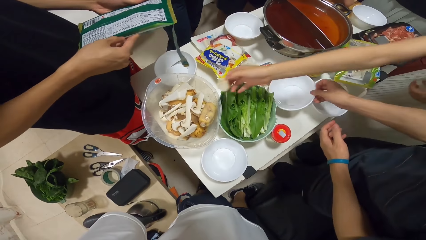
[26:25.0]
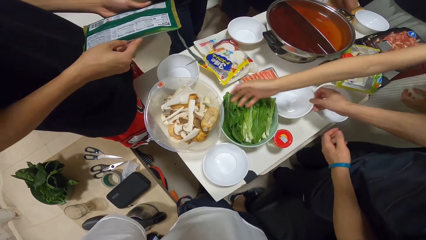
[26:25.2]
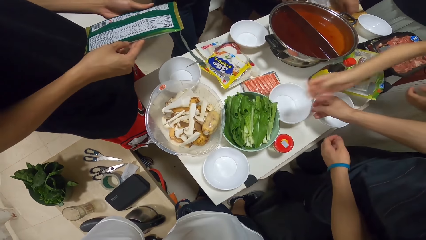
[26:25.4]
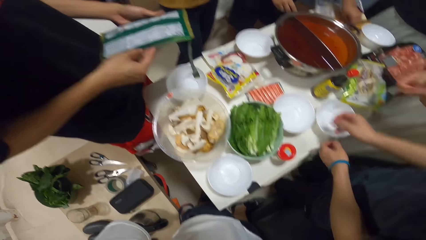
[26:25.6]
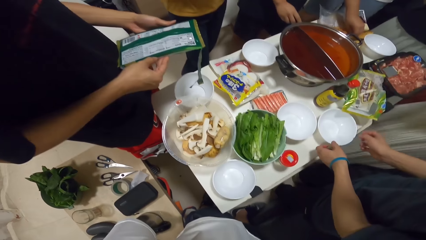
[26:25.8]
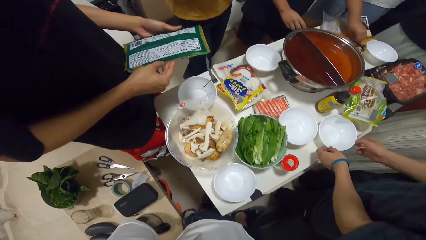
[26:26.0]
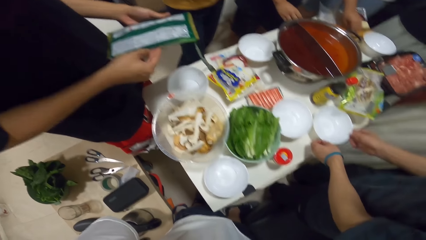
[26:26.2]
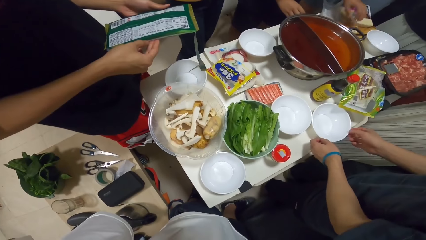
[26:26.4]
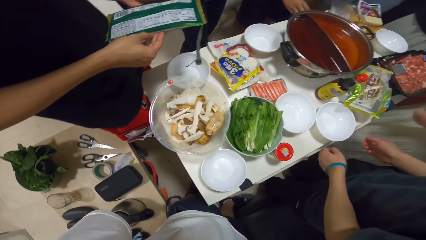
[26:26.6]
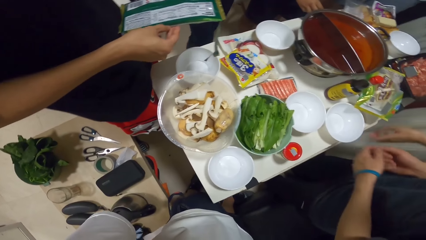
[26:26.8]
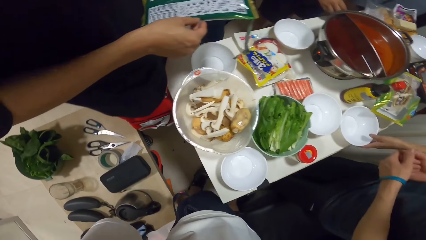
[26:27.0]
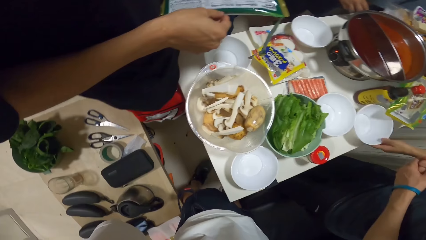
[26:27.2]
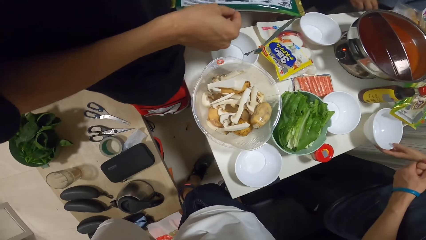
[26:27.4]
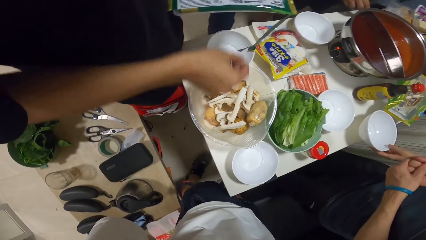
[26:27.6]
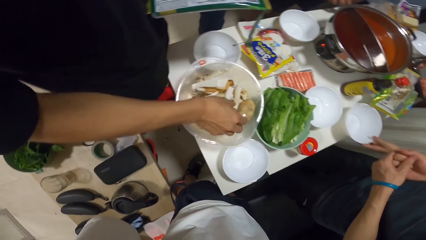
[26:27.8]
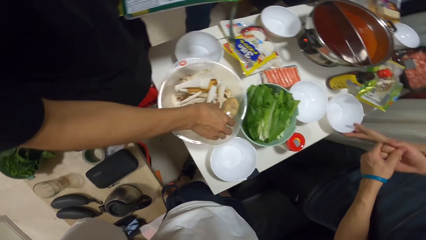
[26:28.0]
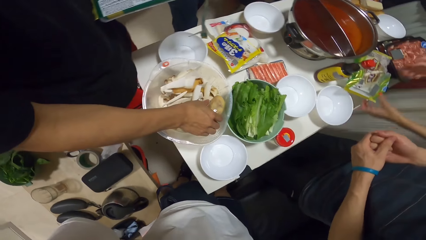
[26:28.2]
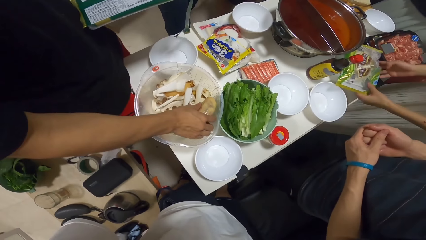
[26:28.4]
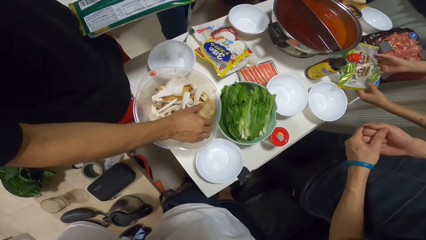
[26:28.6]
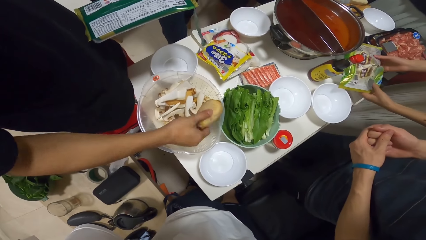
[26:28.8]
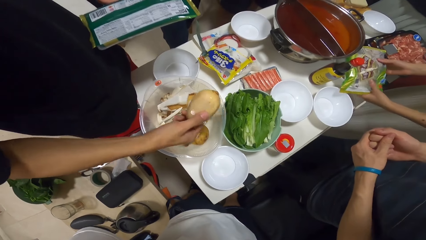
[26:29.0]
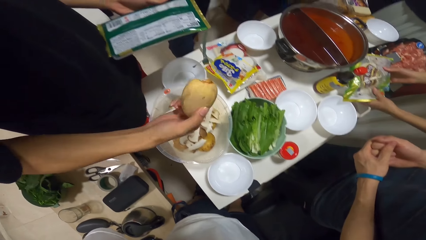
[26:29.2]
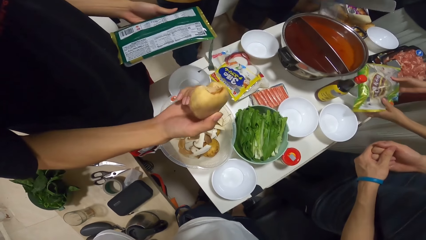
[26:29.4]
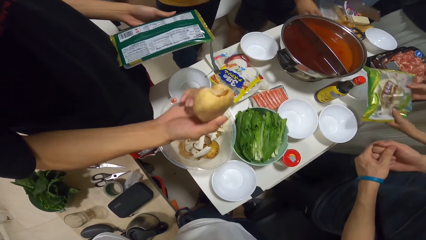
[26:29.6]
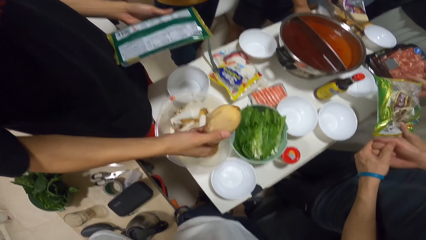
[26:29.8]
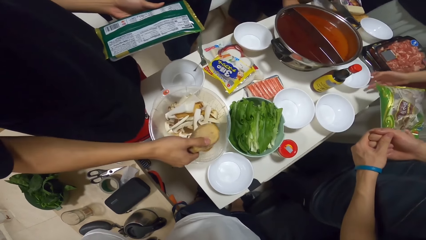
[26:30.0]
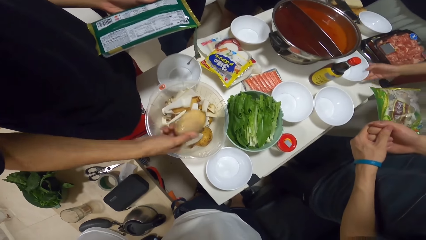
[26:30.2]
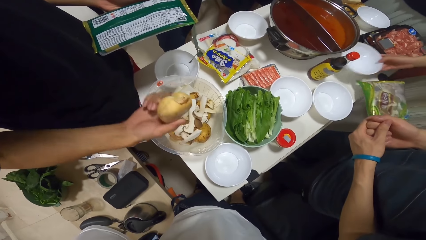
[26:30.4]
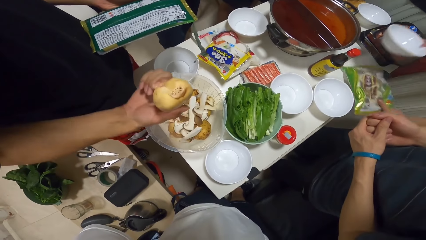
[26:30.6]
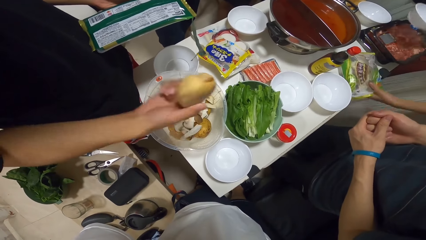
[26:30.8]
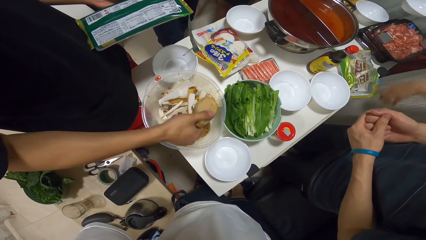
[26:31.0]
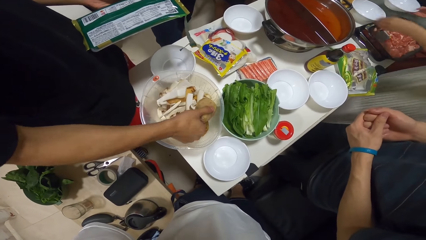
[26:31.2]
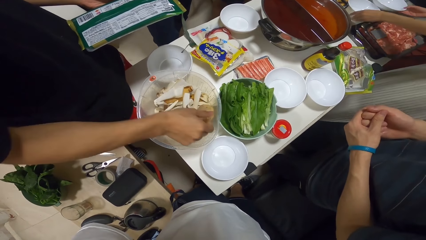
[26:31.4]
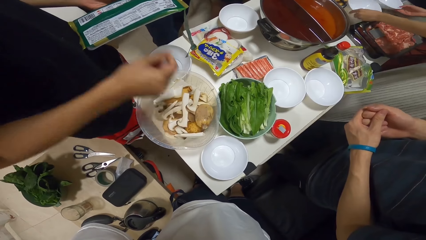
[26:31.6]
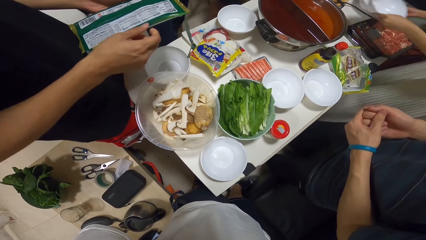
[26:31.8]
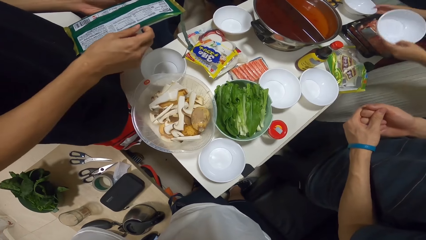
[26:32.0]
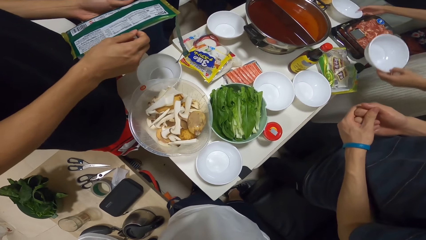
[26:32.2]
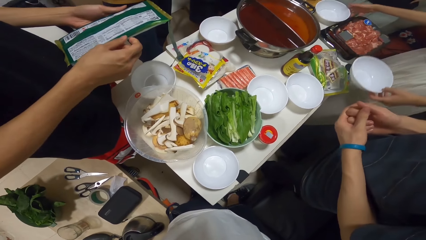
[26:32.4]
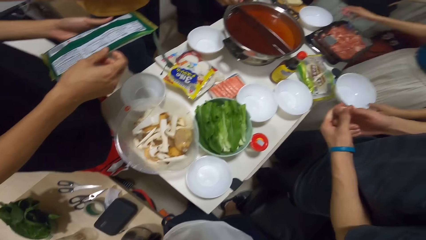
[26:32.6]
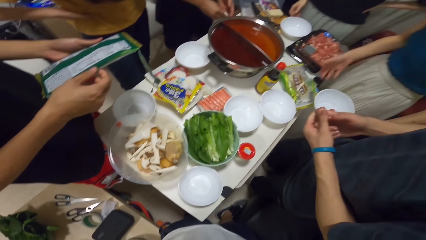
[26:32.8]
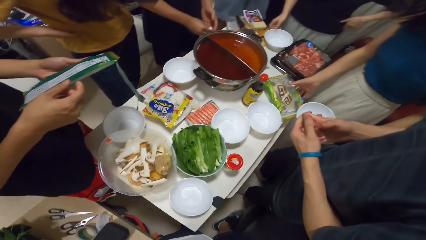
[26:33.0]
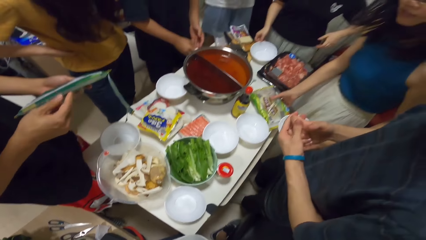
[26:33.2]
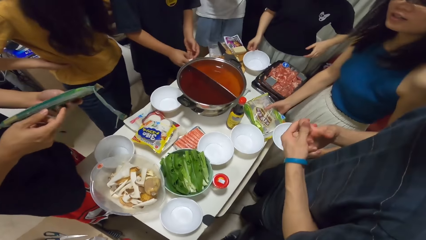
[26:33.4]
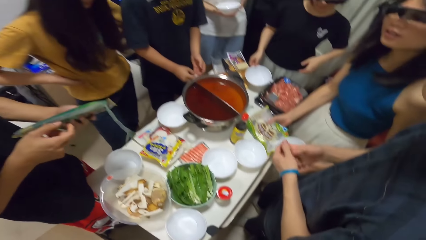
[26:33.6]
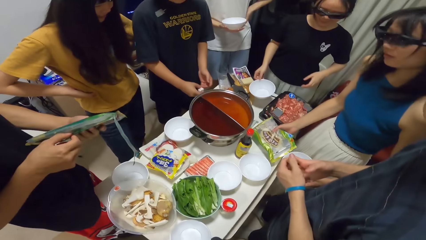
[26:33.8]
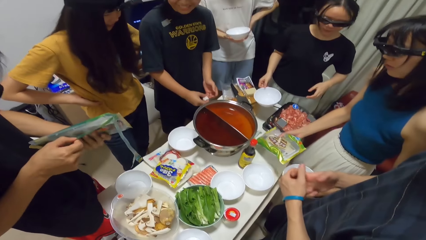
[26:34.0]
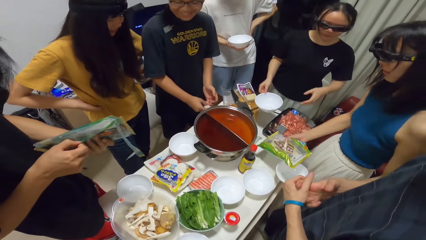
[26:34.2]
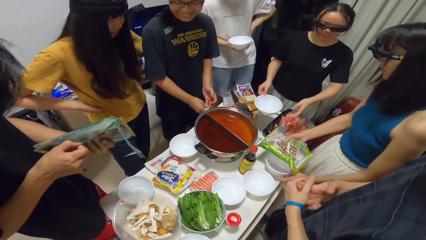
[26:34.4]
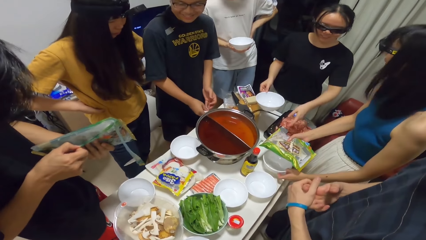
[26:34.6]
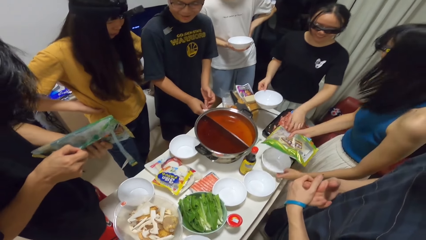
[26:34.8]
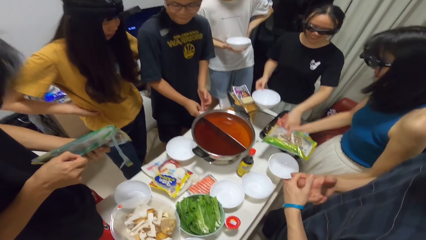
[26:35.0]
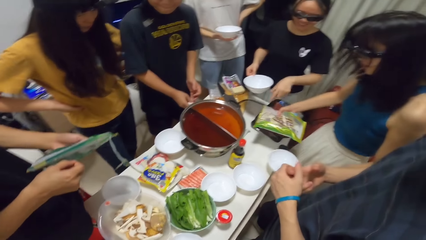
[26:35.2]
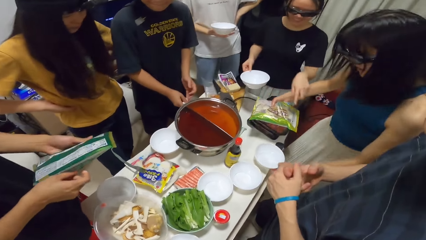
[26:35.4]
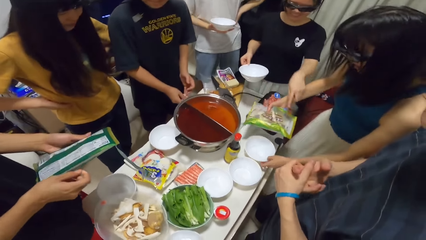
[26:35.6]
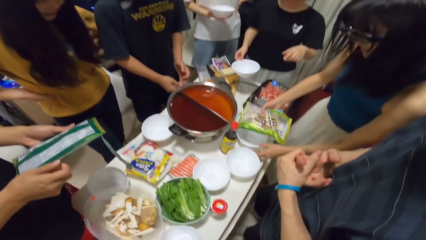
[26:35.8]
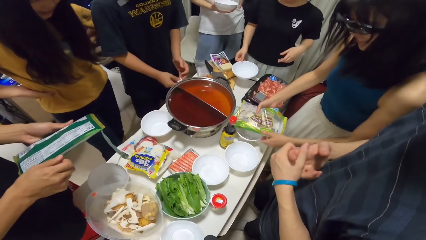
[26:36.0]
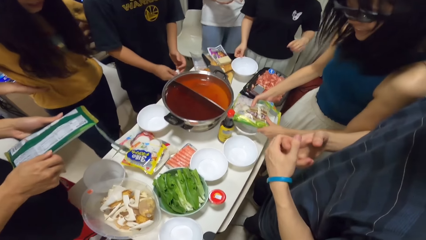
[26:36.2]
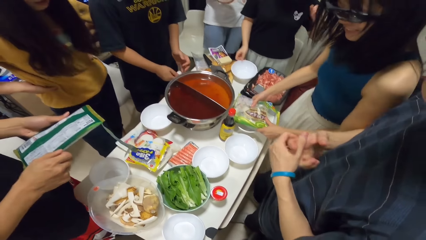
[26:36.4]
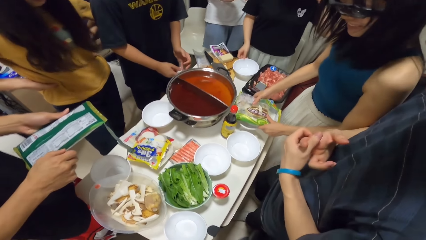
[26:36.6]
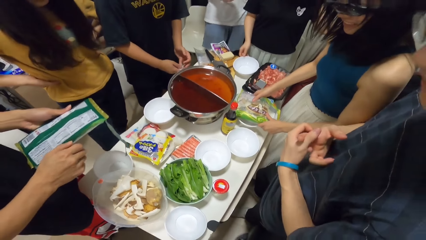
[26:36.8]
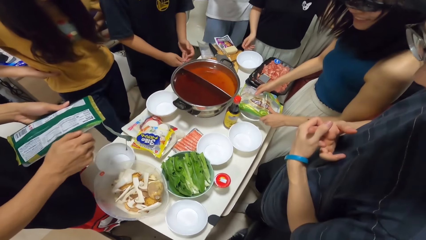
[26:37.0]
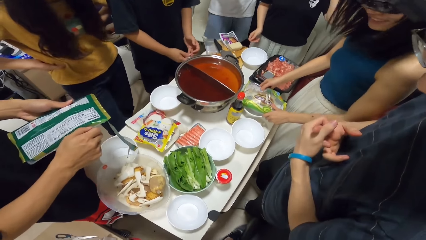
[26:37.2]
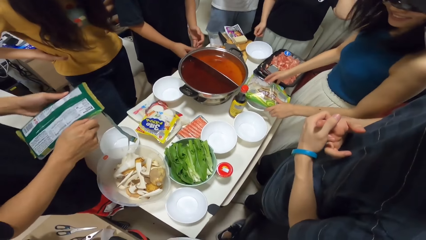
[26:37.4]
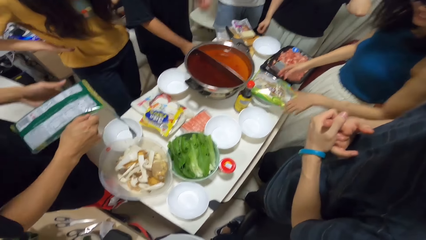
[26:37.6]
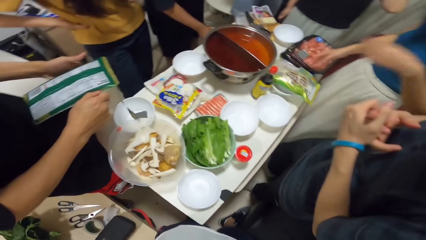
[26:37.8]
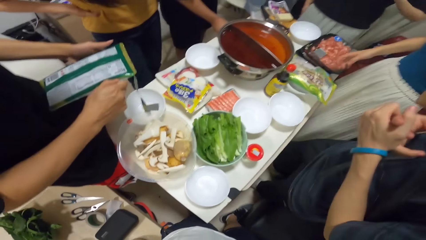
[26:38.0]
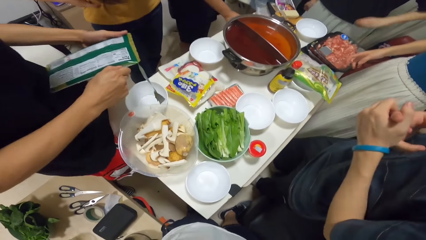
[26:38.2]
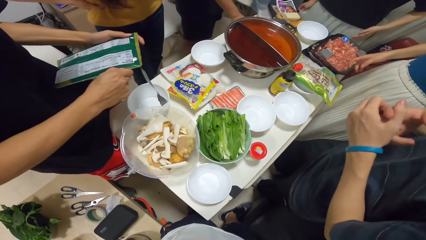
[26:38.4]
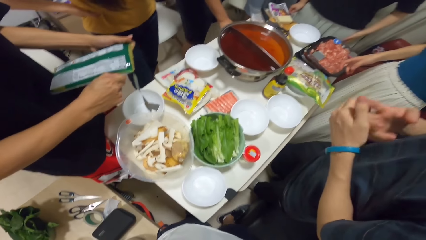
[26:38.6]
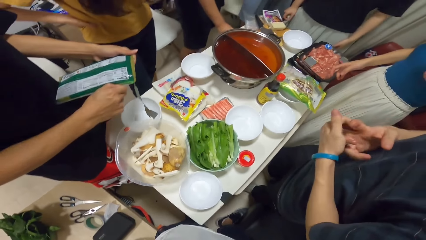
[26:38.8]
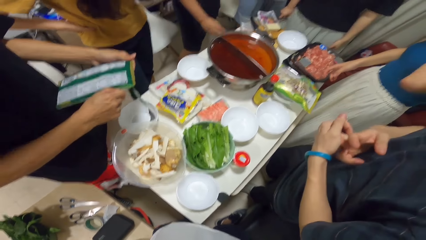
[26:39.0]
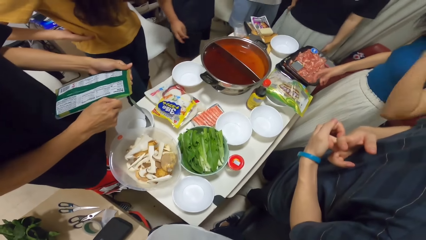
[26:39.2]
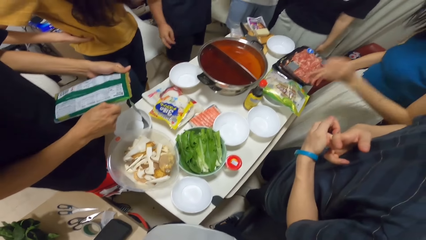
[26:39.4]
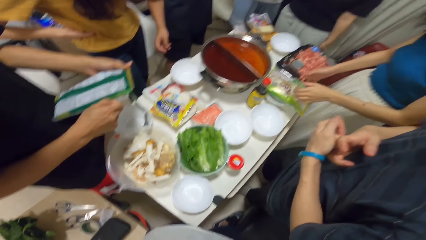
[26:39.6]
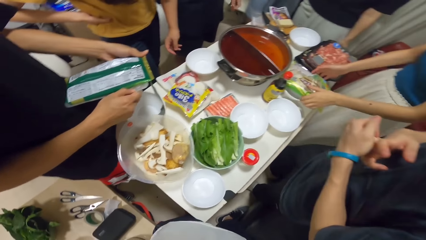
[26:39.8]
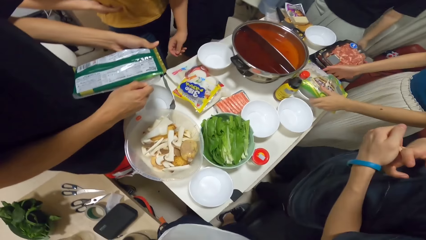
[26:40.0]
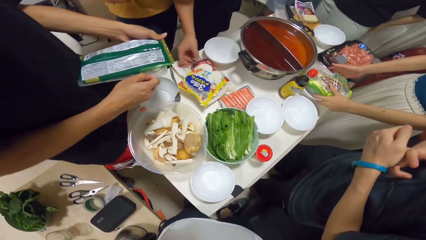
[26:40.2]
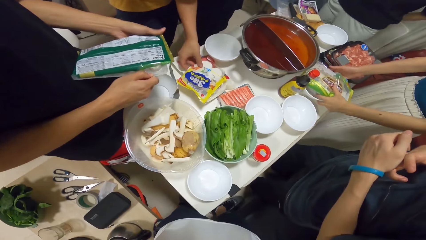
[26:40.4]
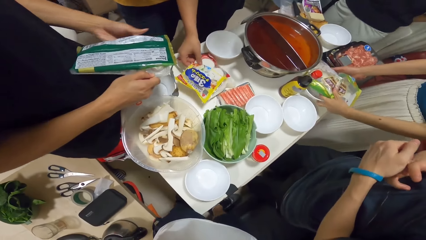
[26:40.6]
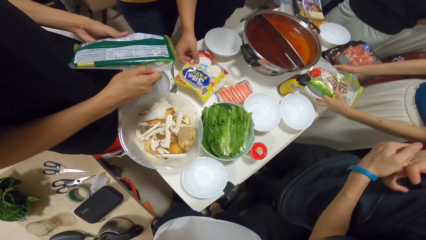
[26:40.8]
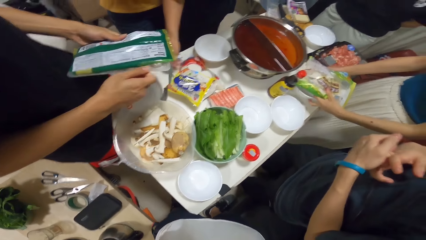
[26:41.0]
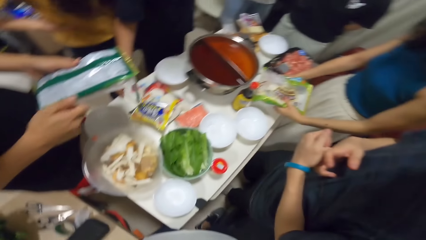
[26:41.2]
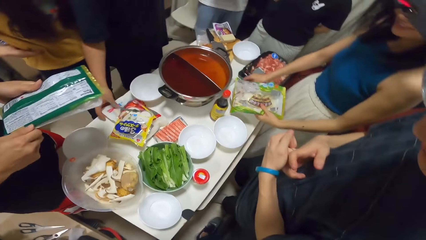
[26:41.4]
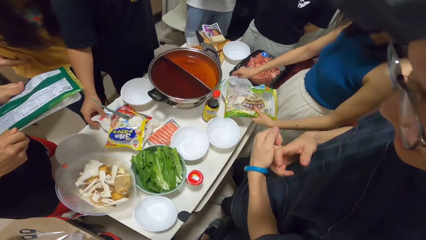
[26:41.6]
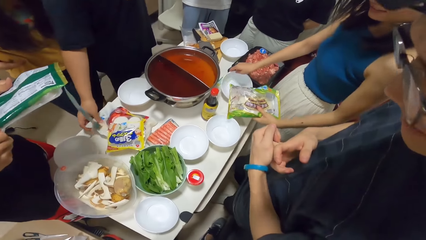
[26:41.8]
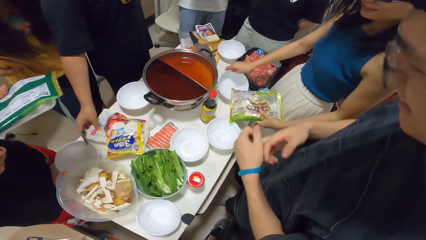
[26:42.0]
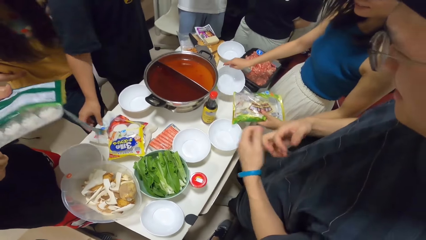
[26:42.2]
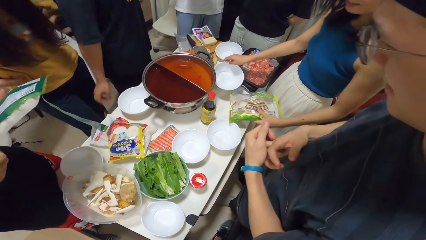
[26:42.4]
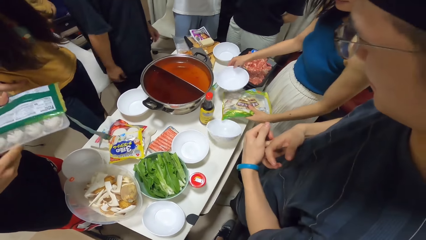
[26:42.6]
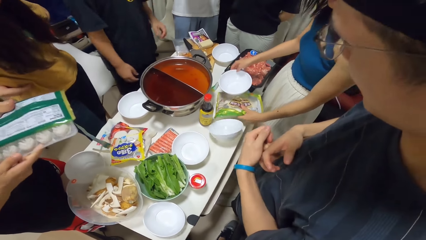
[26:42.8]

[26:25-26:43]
The woman places the piece of sliced potato into the bowl of potatoes on the table. A man places the bowl onto the table. Another man reads on the packet. The woman picks a bowl from the table with her left hand and places the bowl onto the table. The second man picks the potato from the bowl with his right hand. The woman picks a plastic bag from the table with both hands, picks a bowl from the table with her right hand, and places the plastic bag onto the table. The second man places the potato into the bowl. The woman picks another bowl from the table with her left hand and places the first bowl onto the table. Another woman picks the bowl from the table with her right hand. The first woman picks the plastic bag from the table with her right hand, places the second bowl onto the table, and places the plastic bag onto the bowl. A third man converses. The second man brings out a crate from the plastic bag with his right hand. The first woman picks the plastic bag from the table with her left hand and picks the bowl from the table with her right hand. The third man touches the packet.
